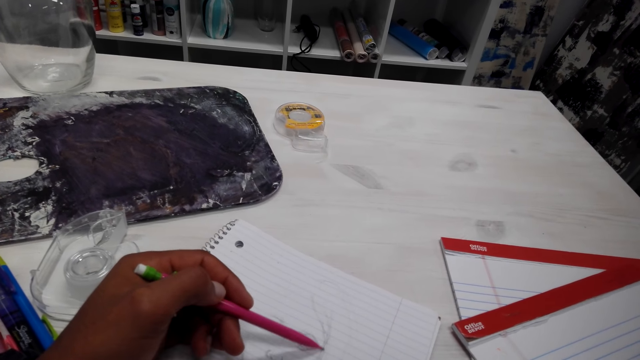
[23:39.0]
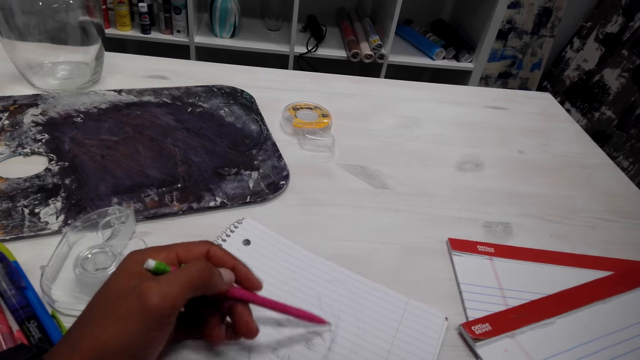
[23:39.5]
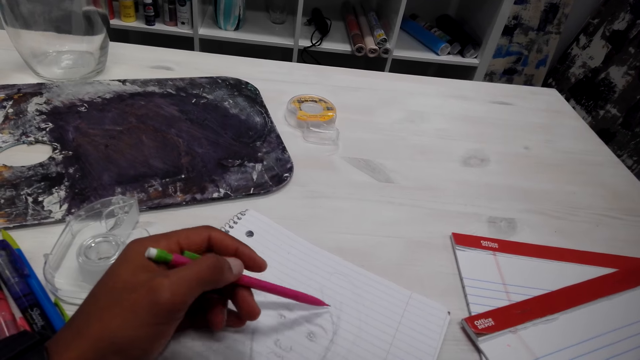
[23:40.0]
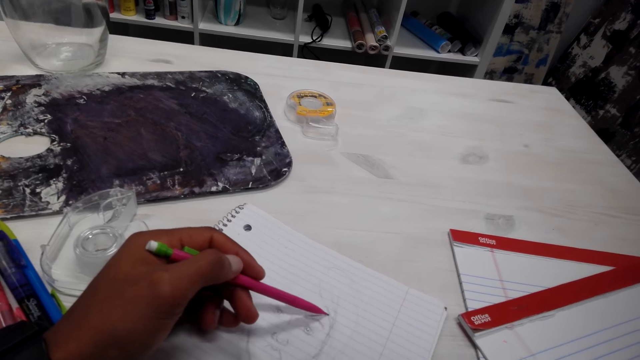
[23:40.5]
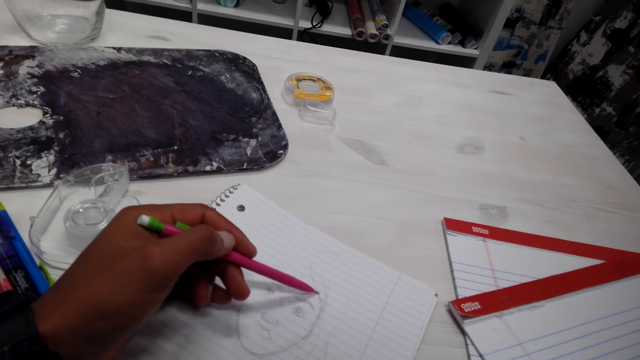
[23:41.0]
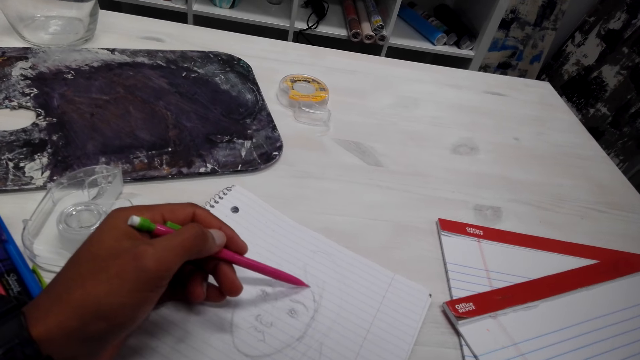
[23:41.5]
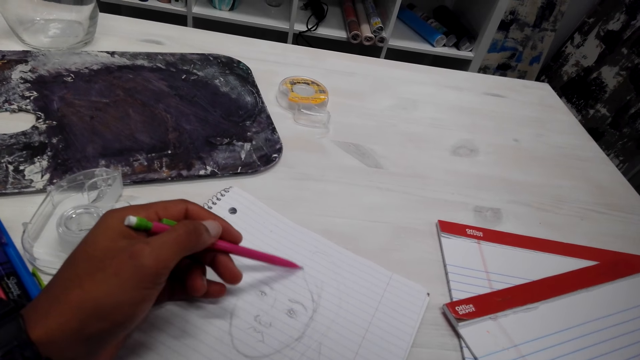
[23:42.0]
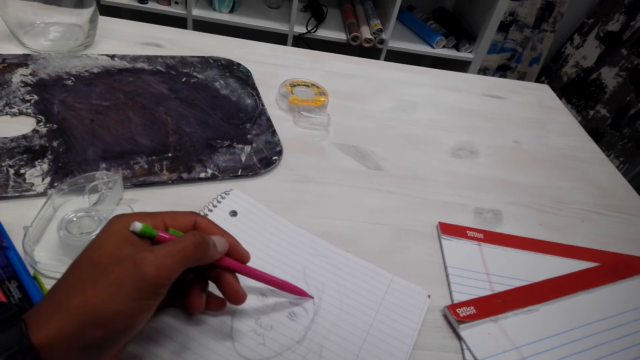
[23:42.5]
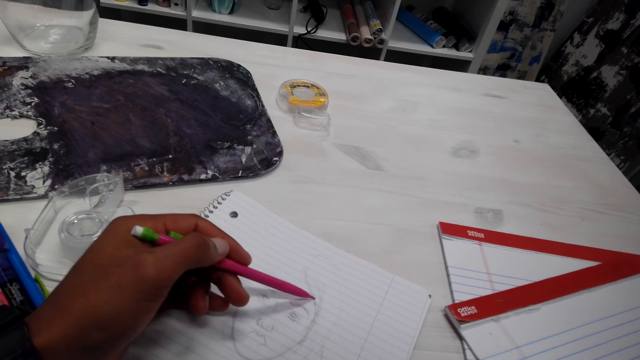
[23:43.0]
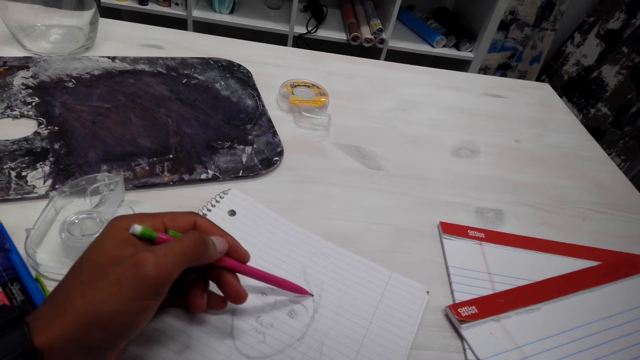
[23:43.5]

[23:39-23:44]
The camera wearer draws a picture on the book.

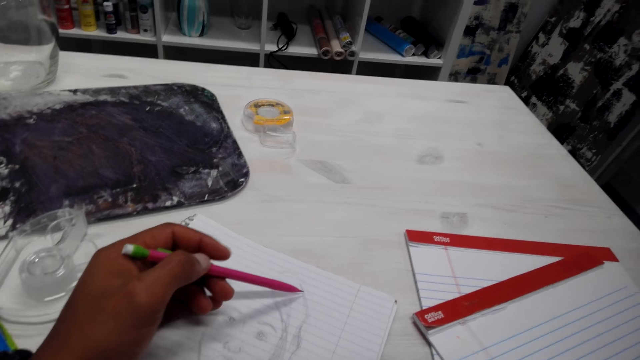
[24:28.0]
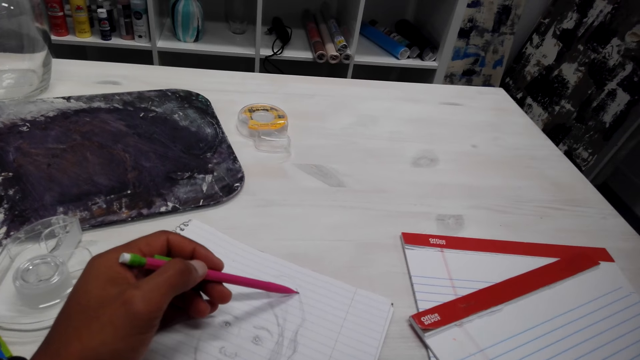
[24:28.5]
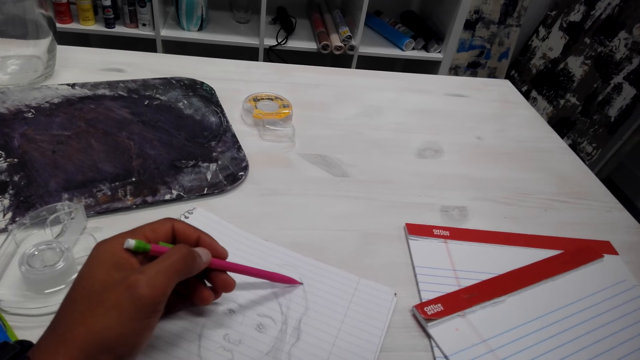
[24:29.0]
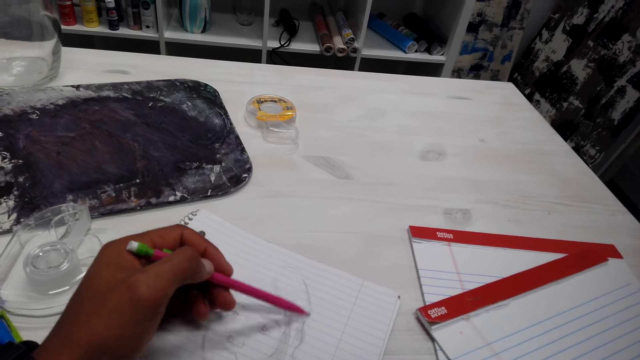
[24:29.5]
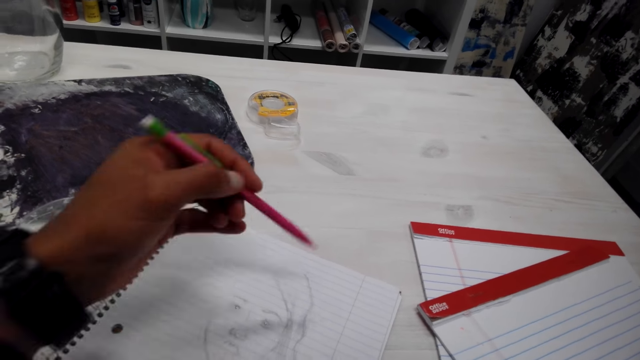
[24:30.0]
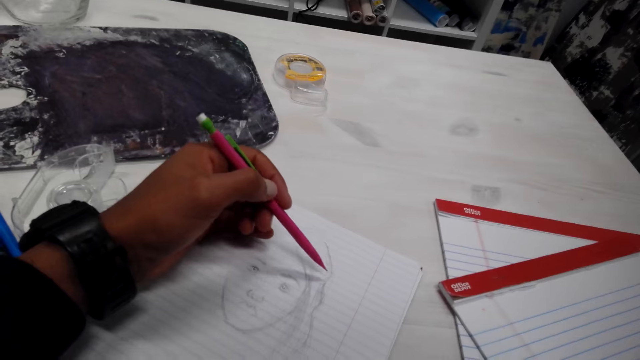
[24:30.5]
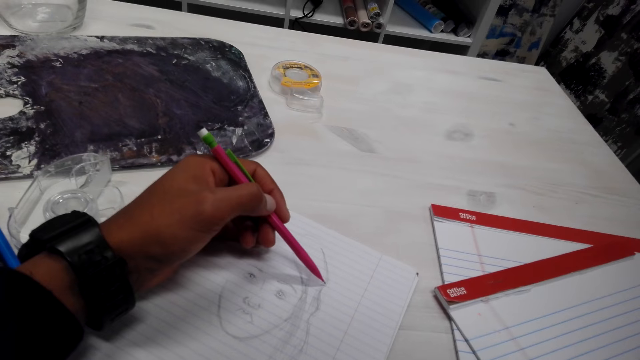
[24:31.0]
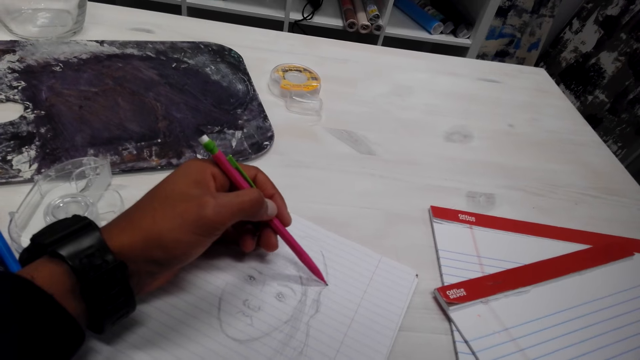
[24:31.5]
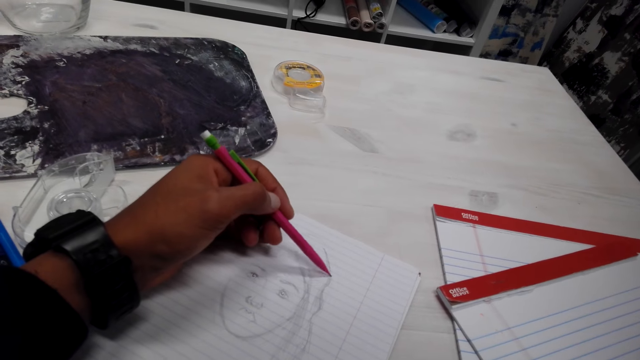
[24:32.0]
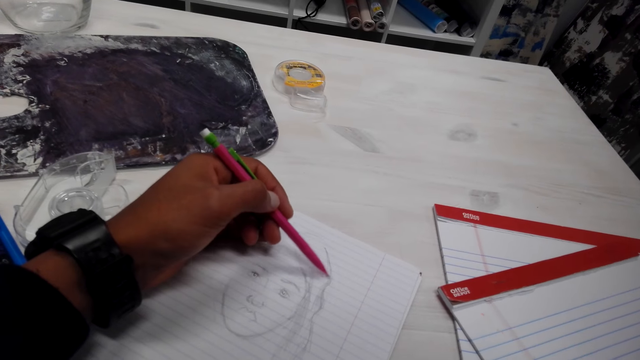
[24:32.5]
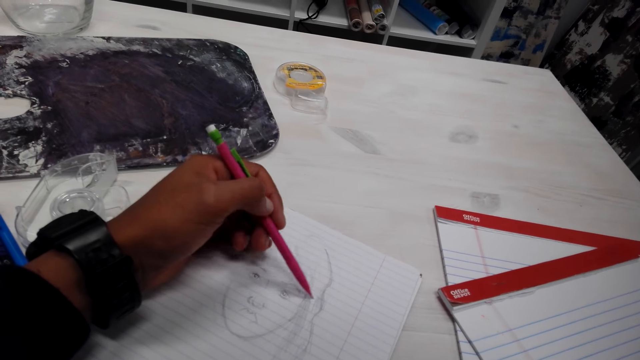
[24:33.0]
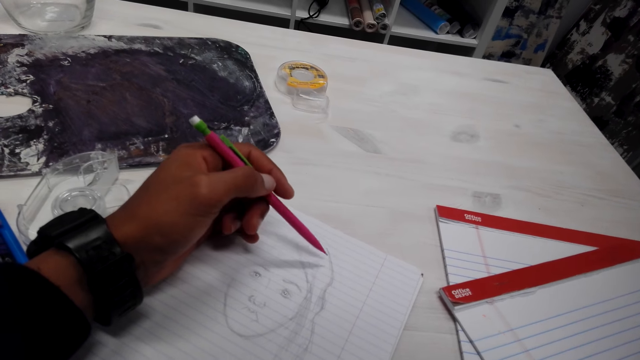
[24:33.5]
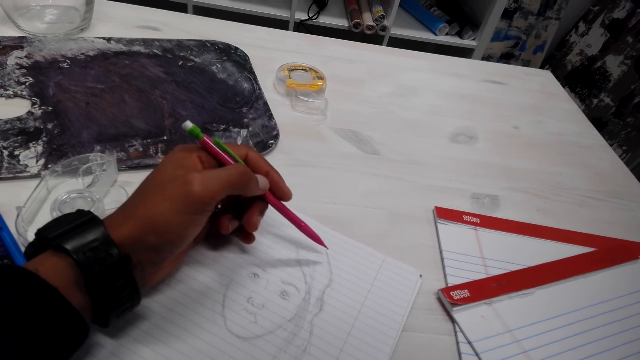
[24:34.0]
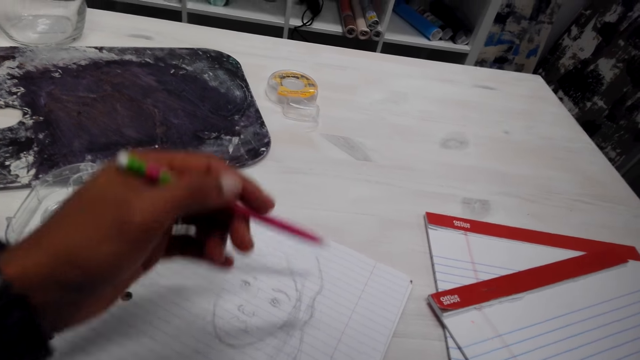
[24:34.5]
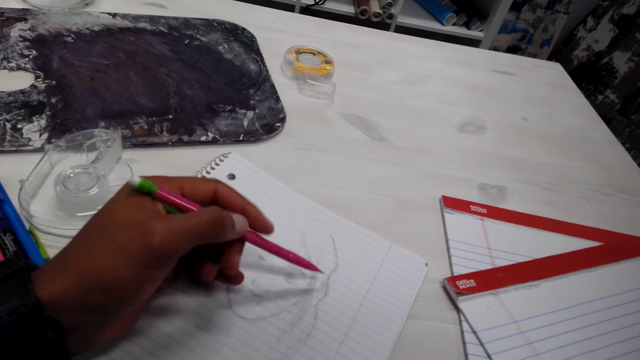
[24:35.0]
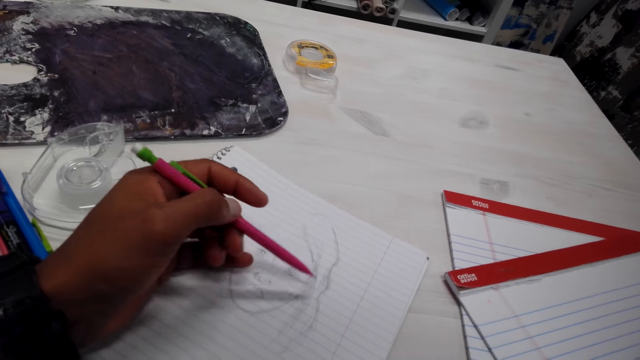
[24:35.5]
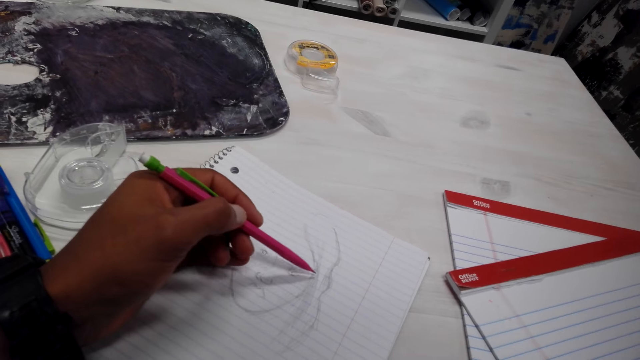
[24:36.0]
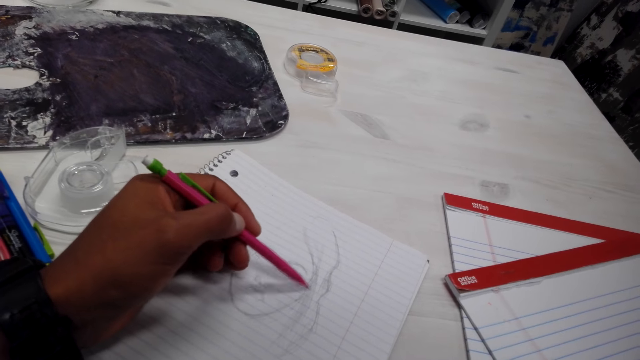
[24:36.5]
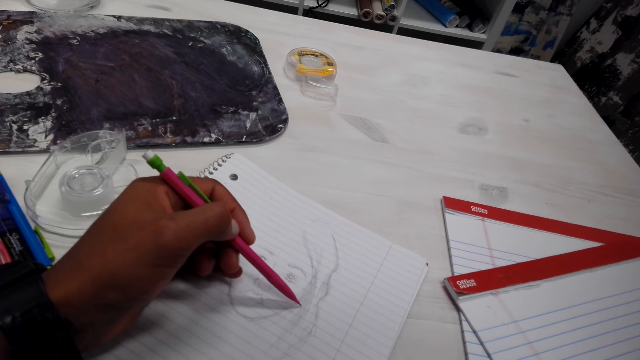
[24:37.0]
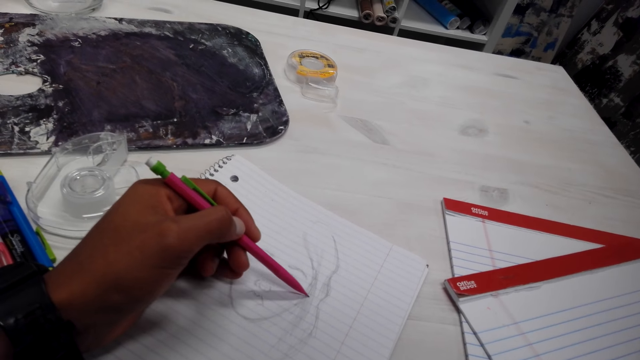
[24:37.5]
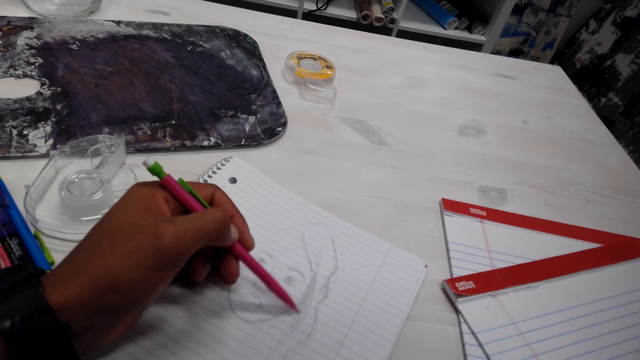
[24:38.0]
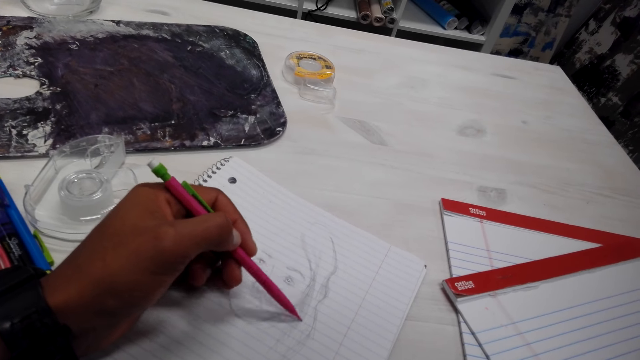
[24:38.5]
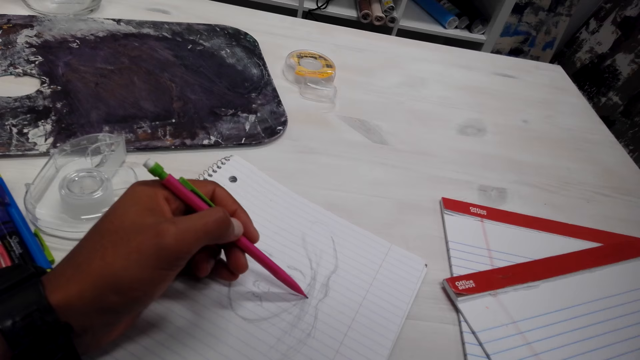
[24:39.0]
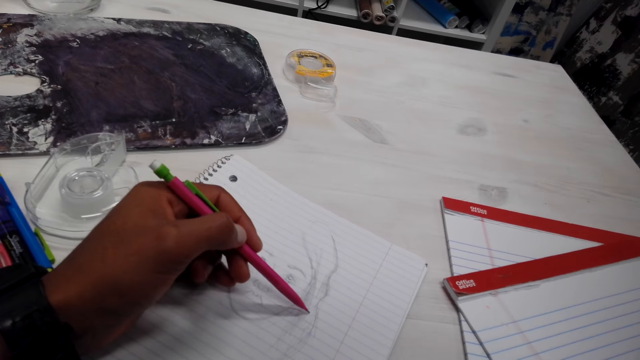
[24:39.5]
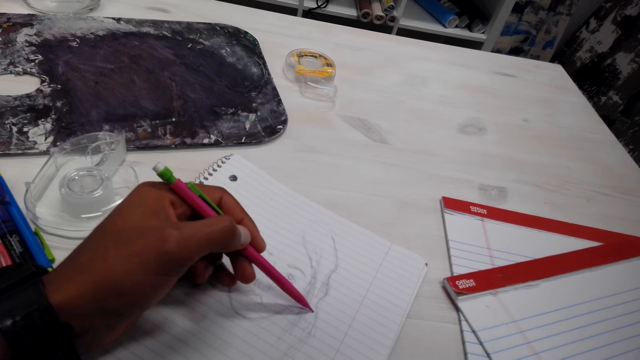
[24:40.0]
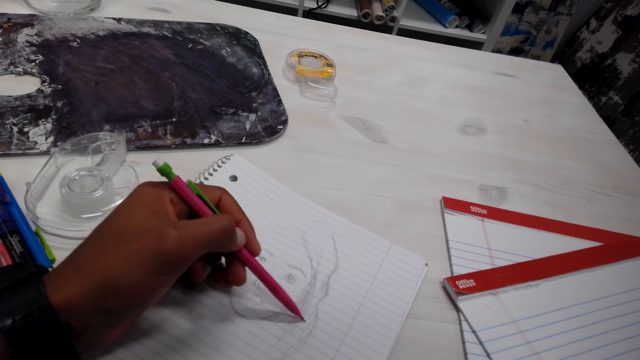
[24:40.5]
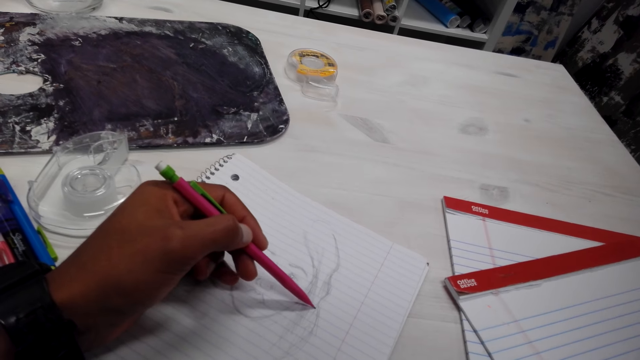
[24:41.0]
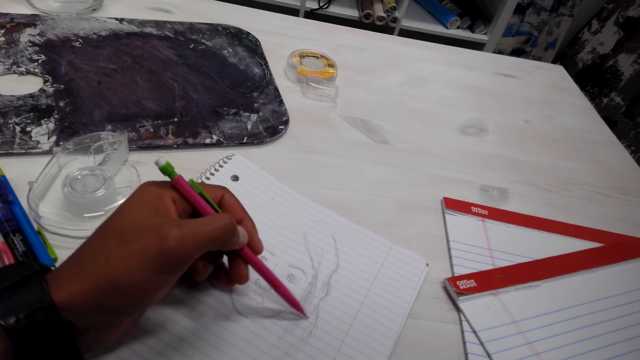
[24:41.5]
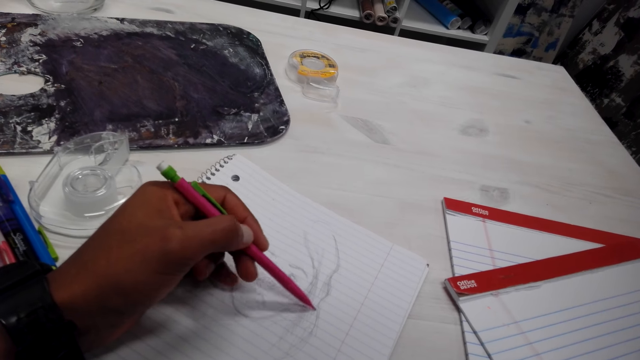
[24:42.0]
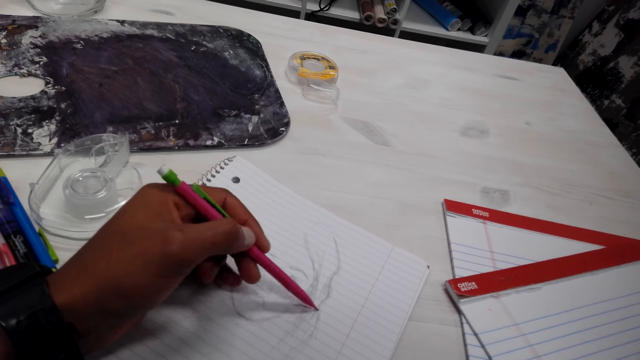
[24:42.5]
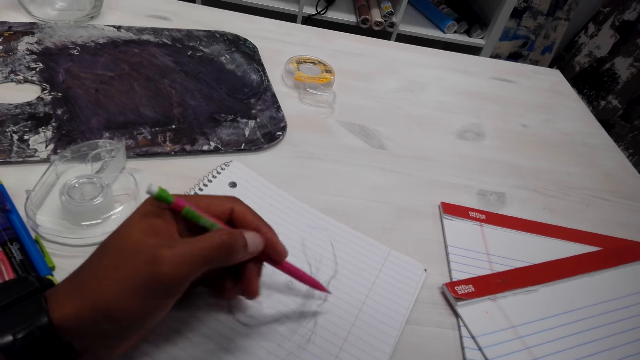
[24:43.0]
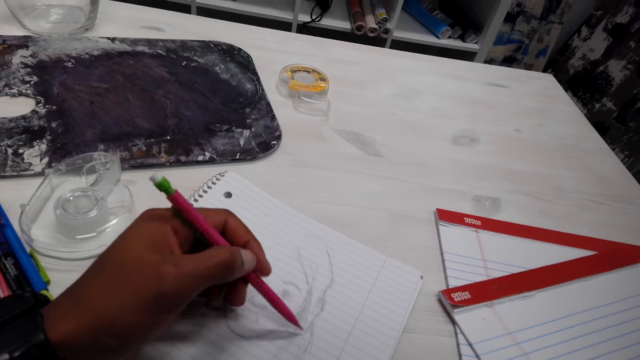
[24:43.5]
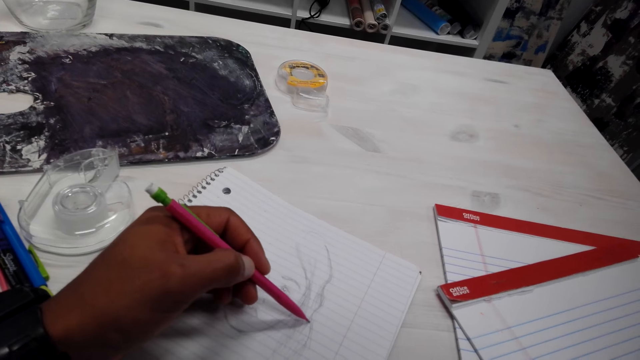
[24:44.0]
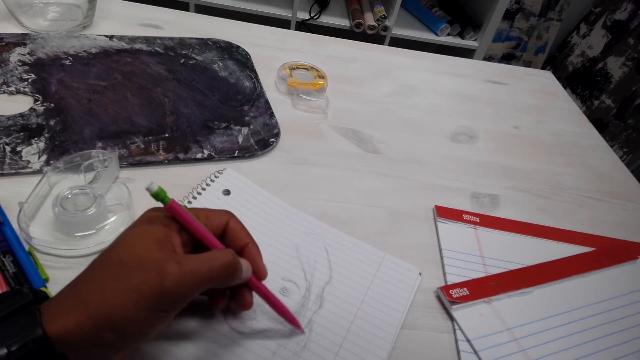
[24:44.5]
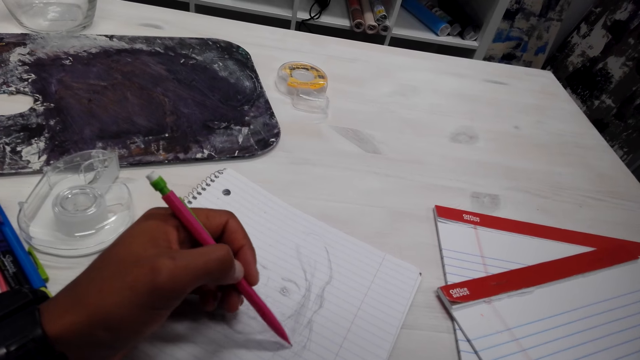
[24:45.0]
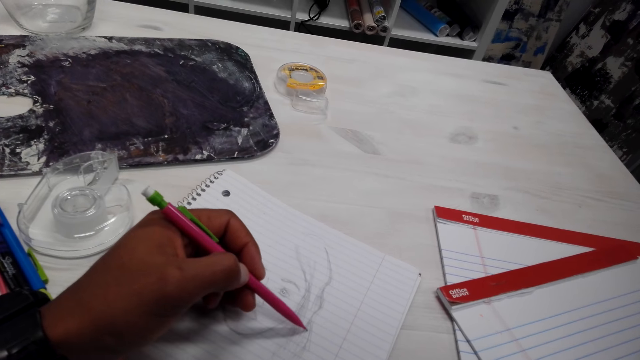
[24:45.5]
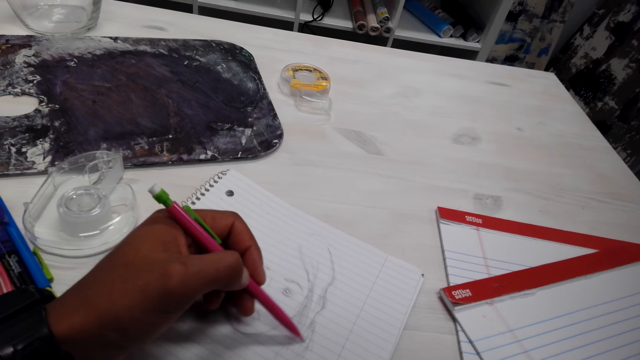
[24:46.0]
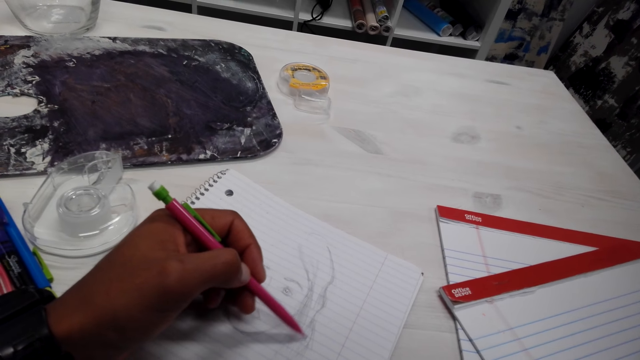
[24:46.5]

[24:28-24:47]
The camera wearer adjusts the pencil. They draw a picture on the book. They adjust the pencil. They draw a picture on the book.
